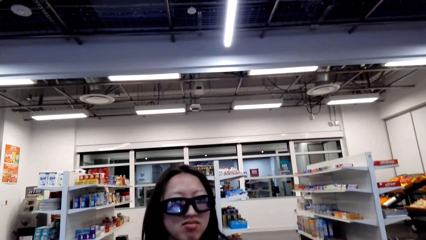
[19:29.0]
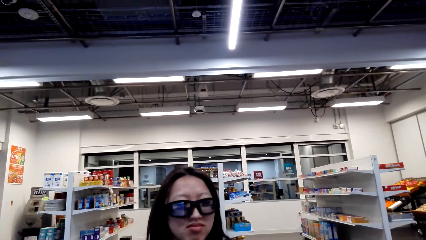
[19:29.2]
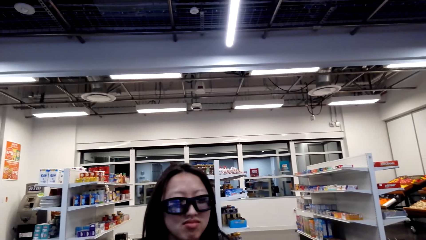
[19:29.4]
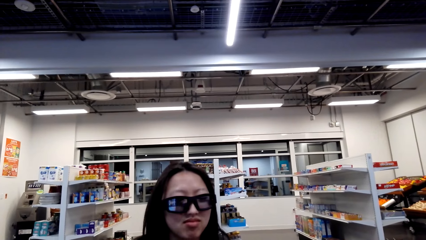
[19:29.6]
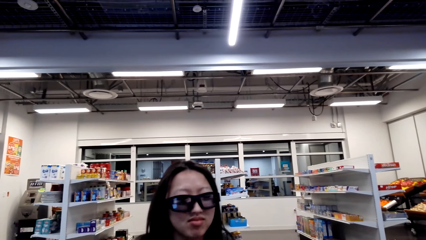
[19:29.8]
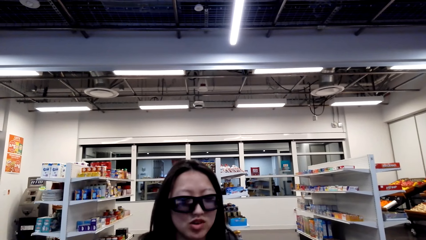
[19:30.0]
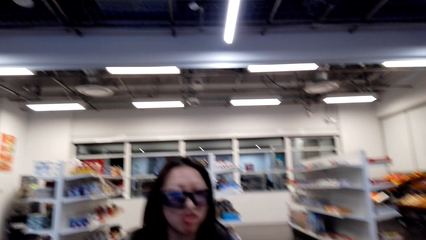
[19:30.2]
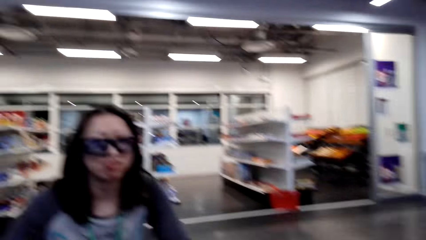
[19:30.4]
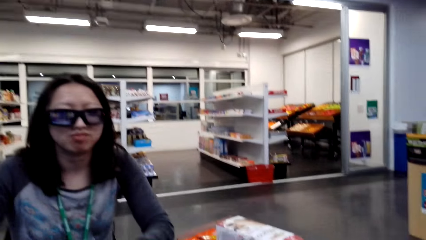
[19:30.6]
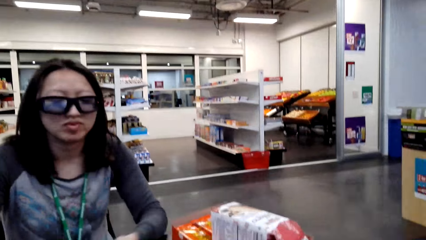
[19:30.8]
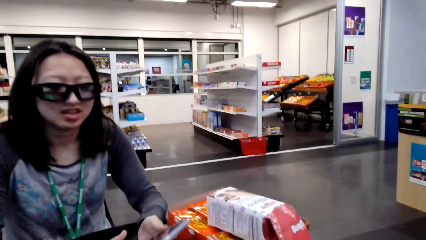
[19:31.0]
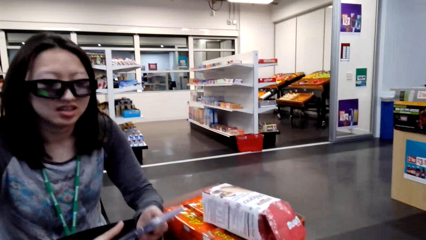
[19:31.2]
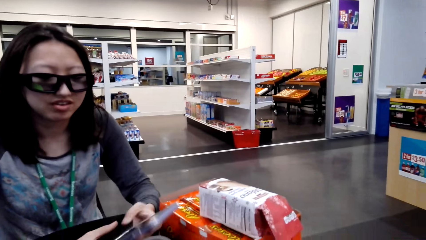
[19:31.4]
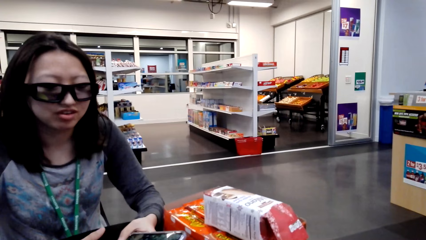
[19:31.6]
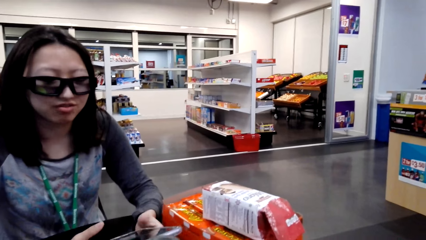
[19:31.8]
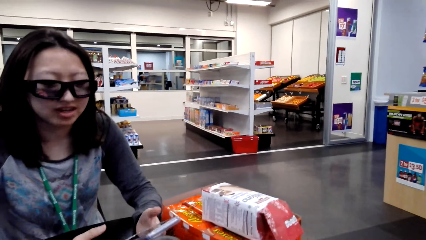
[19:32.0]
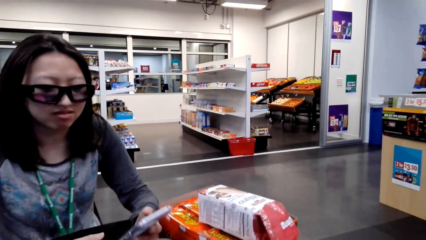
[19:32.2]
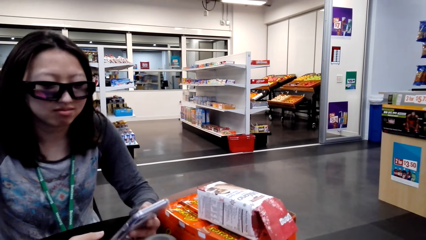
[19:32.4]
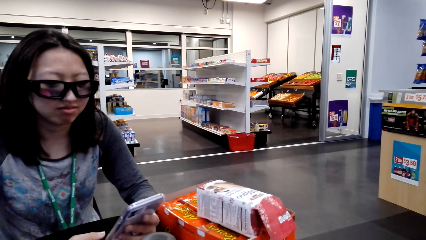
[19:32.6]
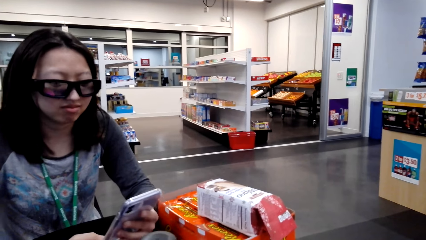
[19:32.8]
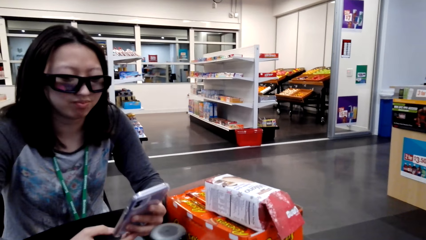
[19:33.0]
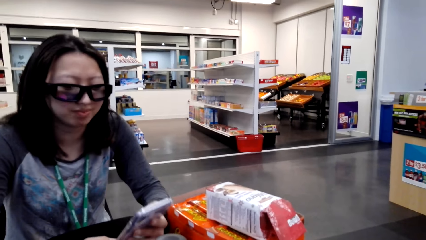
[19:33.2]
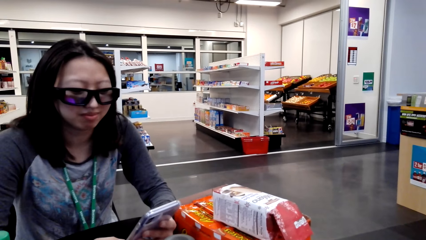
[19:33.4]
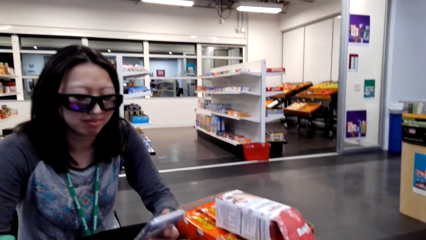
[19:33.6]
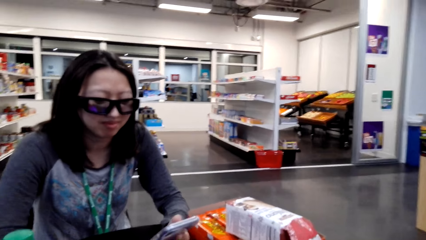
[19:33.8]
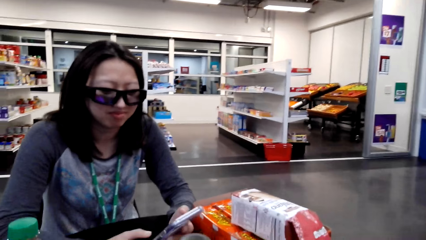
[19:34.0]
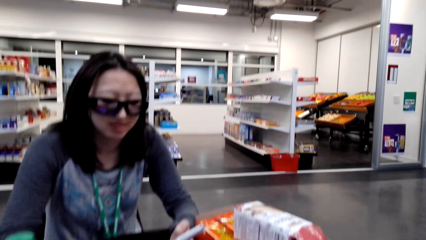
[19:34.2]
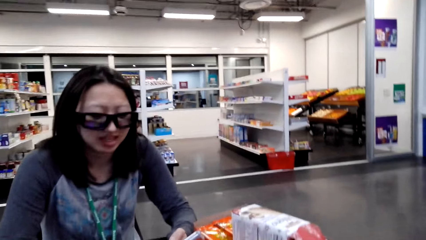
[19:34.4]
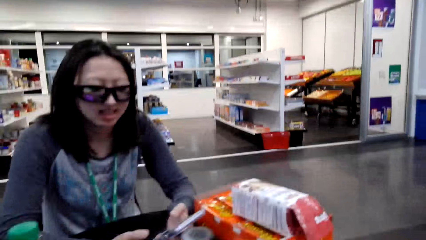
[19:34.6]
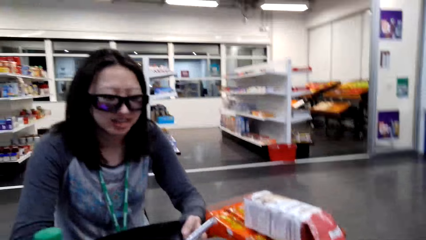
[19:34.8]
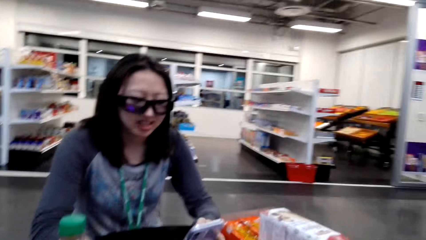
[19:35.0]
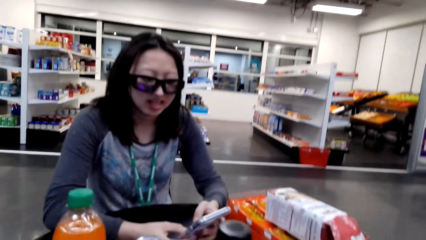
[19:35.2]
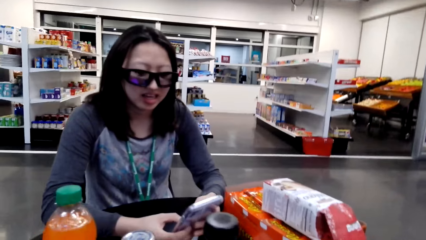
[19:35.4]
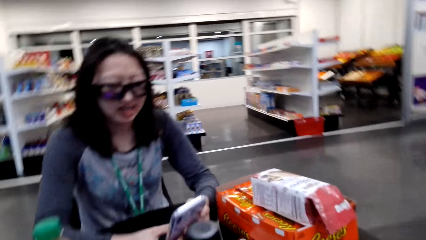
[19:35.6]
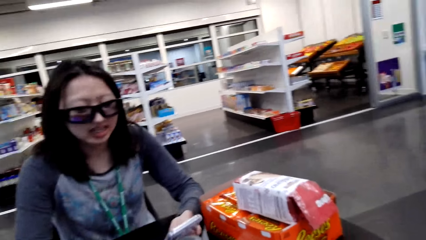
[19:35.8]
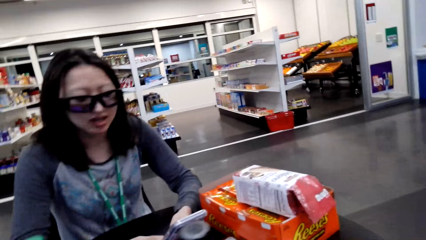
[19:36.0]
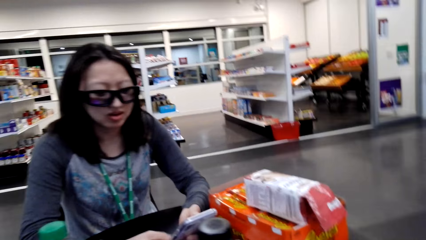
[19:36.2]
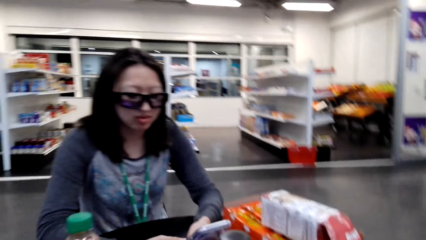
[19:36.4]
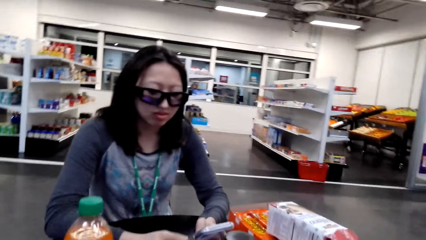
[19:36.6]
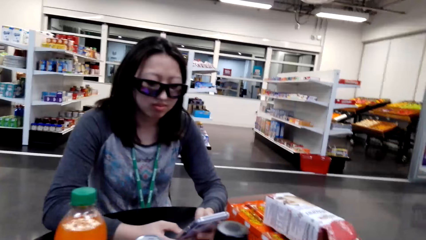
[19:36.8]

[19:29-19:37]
A person holds a phone.

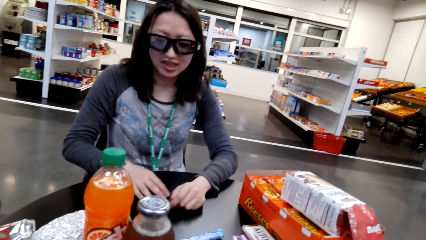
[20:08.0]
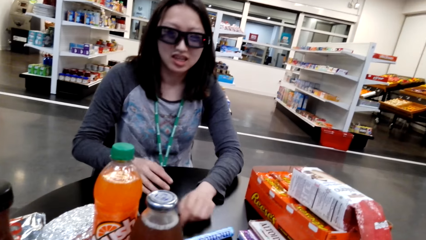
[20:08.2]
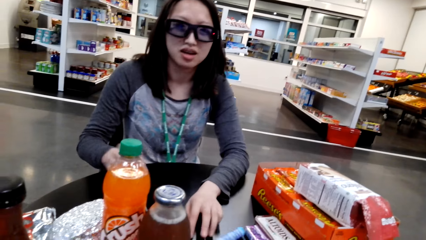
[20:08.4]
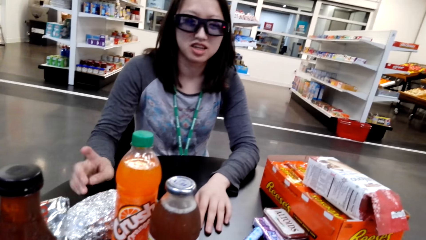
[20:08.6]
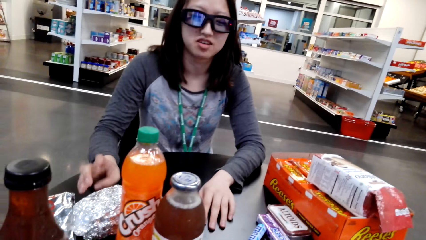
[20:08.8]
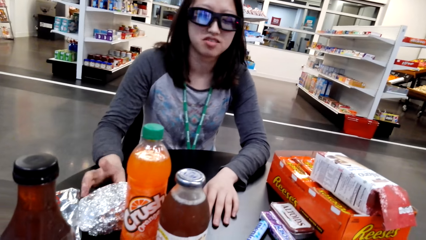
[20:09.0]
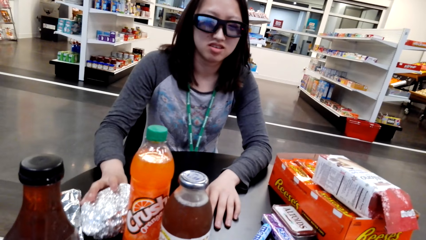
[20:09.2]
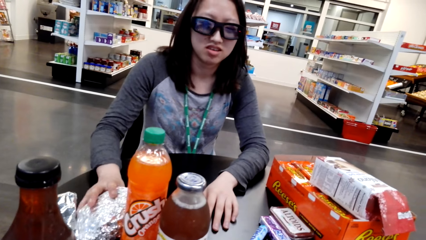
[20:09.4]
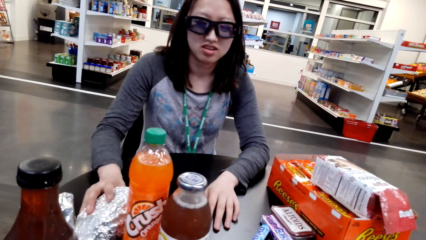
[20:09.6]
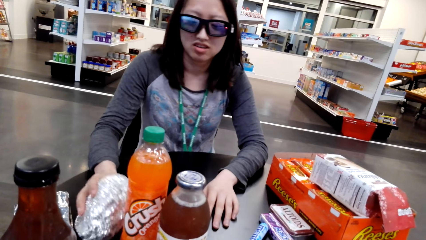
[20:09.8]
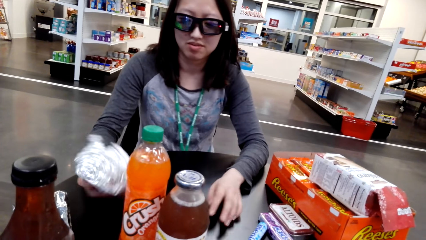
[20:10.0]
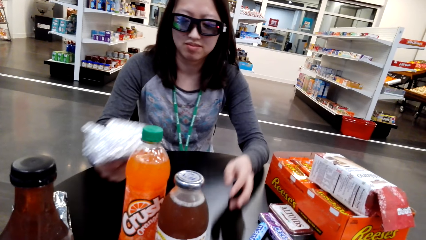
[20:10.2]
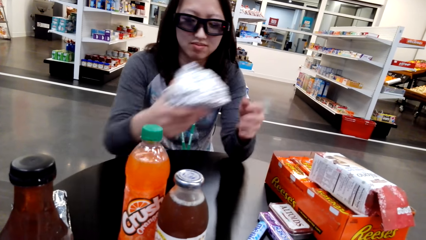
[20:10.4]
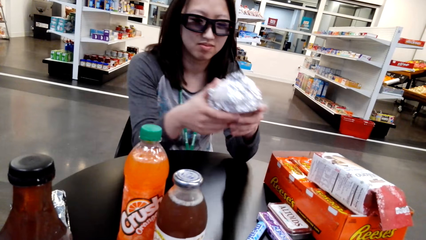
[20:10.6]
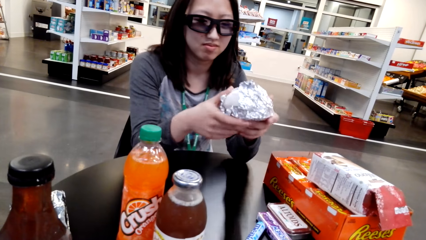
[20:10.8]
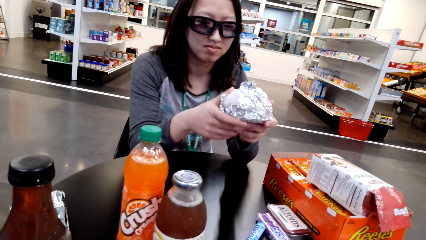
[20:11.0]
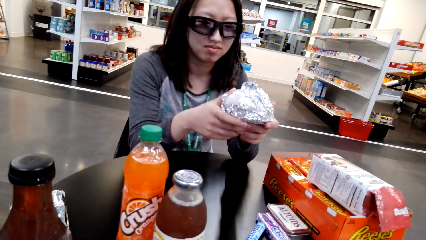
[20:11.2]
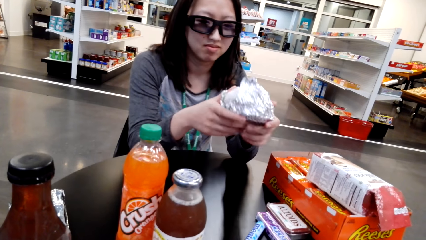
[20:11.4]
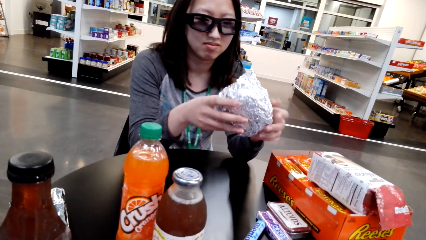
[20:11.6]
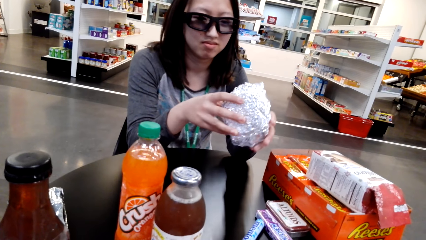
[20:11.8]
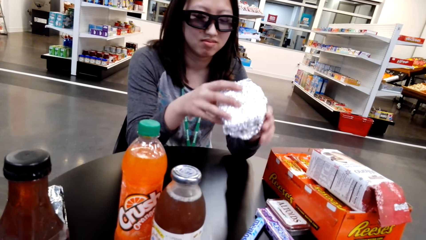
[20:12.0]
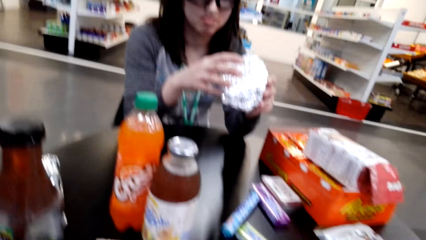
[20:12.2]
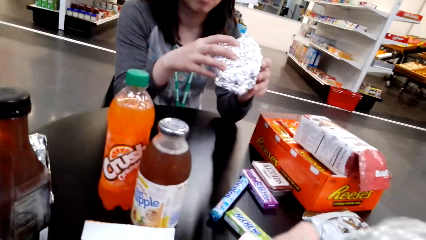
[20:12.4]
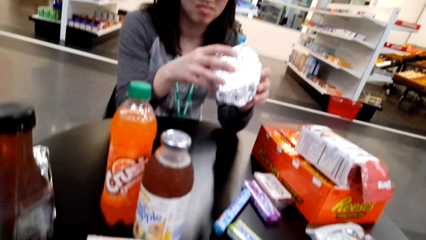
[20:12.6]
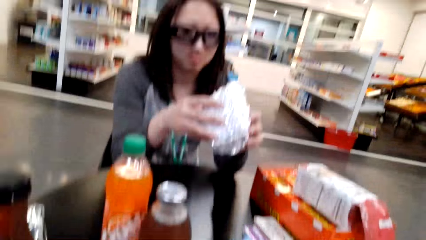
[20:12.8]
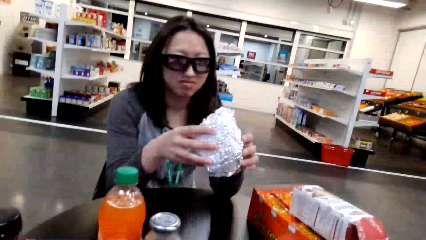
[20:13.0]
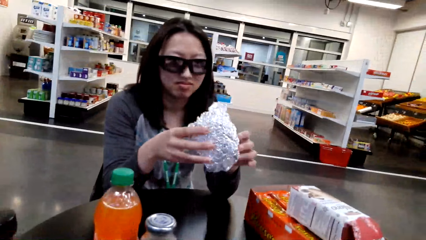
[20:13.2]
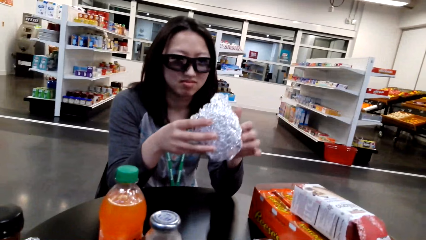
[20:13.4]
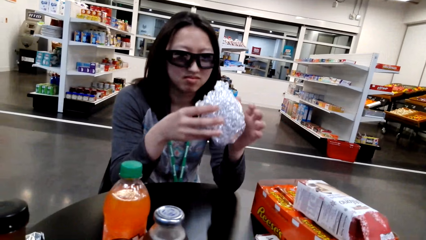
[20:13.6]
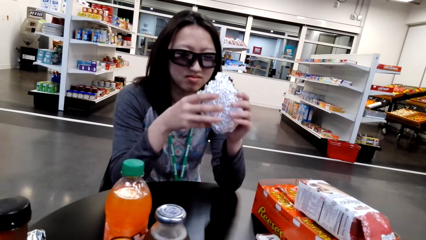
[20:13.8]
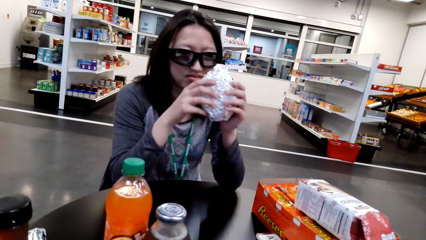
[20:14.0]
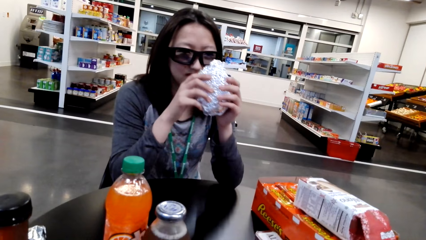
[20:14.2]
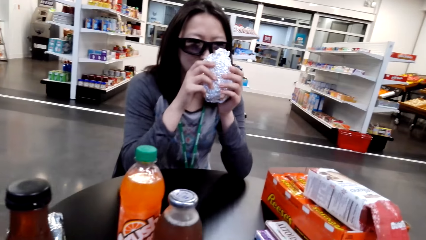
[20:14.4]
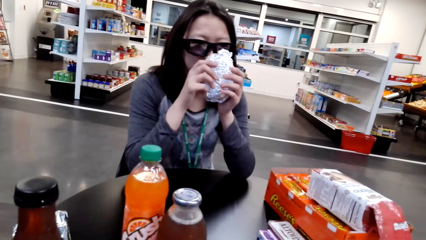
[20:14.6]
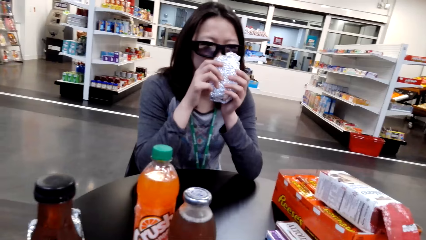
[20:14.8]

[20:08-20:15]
A person picks up something. The person smells something.
